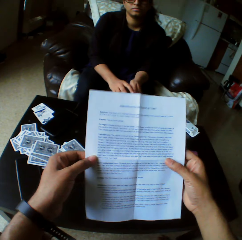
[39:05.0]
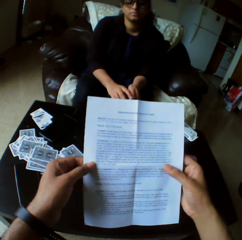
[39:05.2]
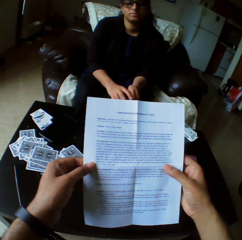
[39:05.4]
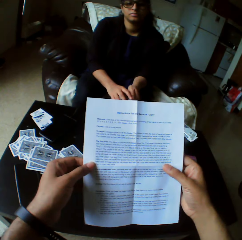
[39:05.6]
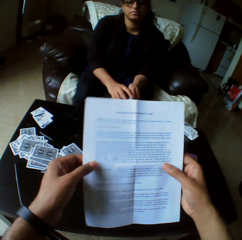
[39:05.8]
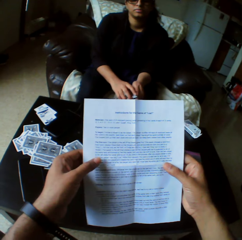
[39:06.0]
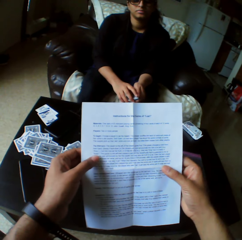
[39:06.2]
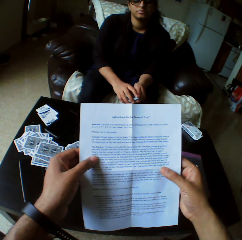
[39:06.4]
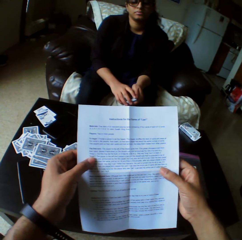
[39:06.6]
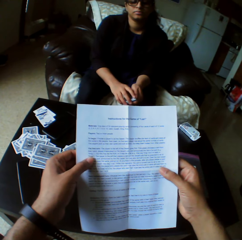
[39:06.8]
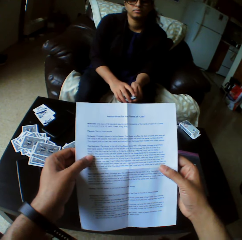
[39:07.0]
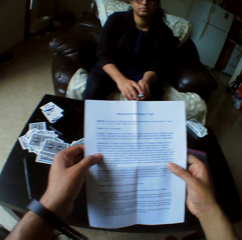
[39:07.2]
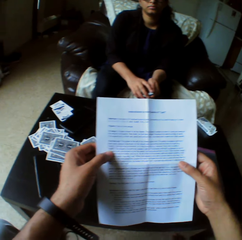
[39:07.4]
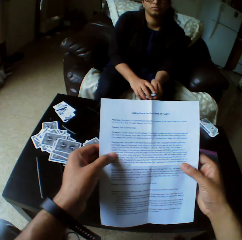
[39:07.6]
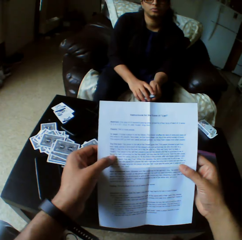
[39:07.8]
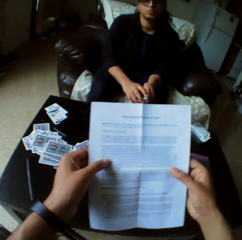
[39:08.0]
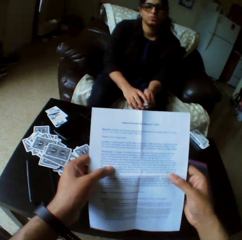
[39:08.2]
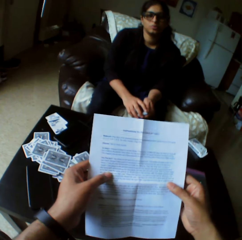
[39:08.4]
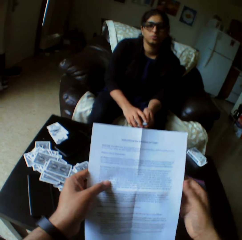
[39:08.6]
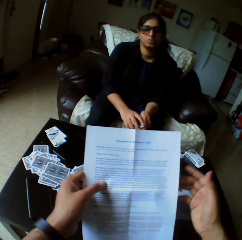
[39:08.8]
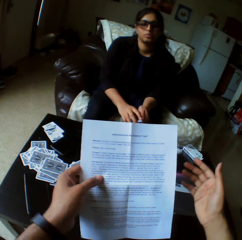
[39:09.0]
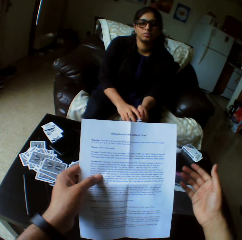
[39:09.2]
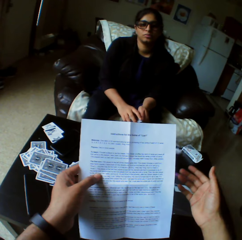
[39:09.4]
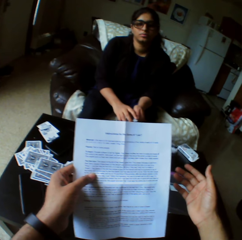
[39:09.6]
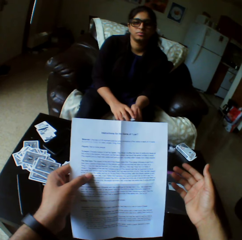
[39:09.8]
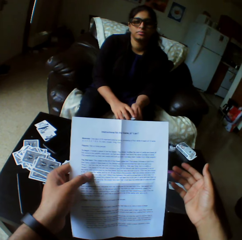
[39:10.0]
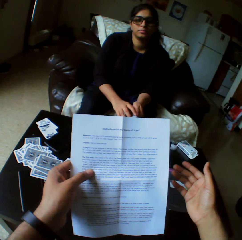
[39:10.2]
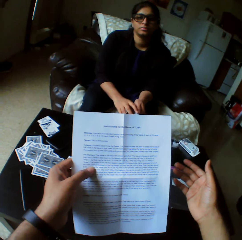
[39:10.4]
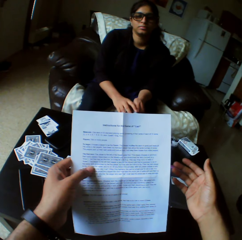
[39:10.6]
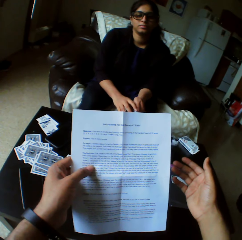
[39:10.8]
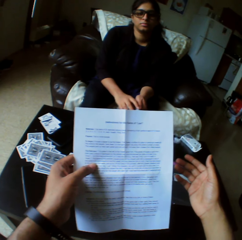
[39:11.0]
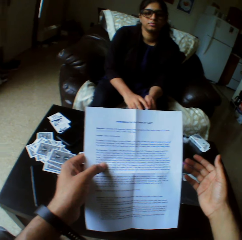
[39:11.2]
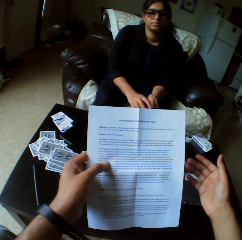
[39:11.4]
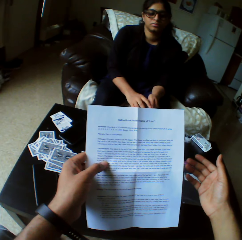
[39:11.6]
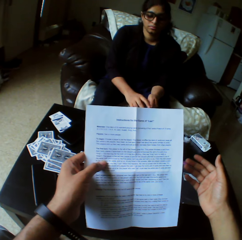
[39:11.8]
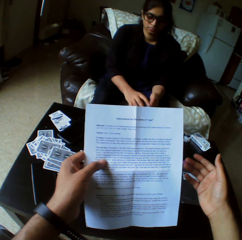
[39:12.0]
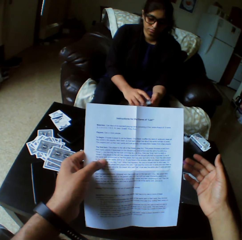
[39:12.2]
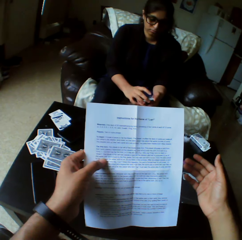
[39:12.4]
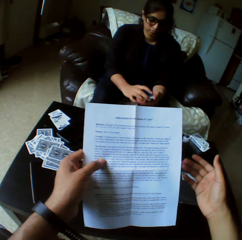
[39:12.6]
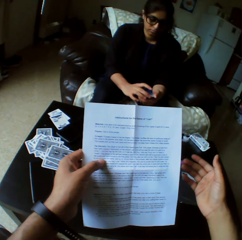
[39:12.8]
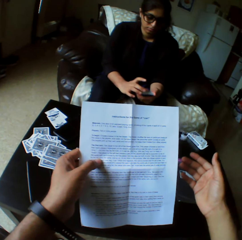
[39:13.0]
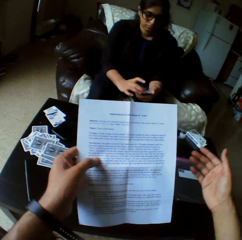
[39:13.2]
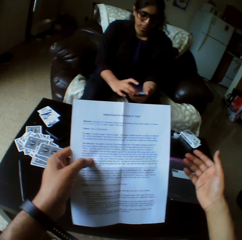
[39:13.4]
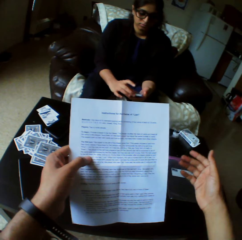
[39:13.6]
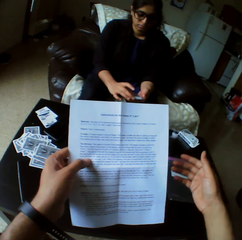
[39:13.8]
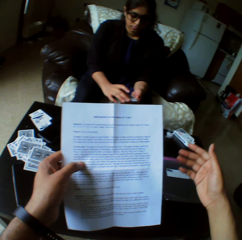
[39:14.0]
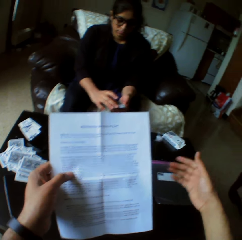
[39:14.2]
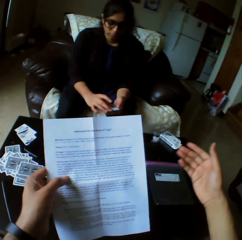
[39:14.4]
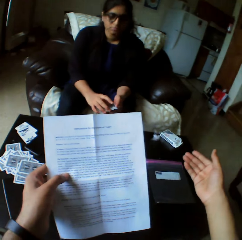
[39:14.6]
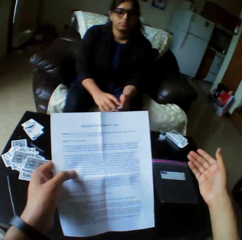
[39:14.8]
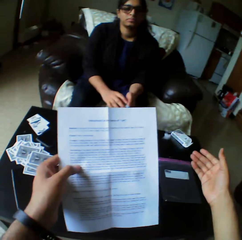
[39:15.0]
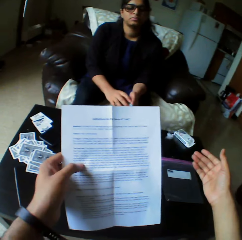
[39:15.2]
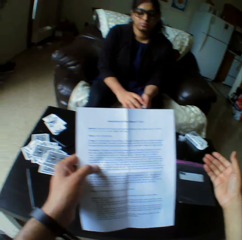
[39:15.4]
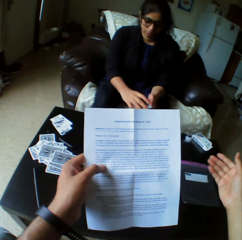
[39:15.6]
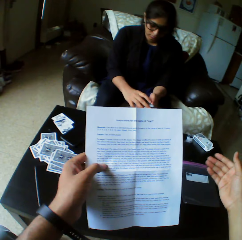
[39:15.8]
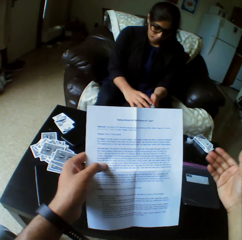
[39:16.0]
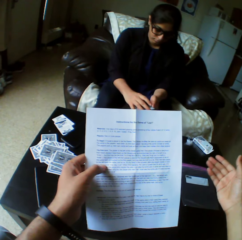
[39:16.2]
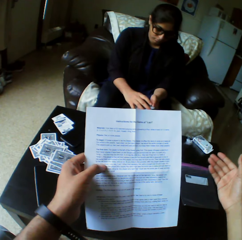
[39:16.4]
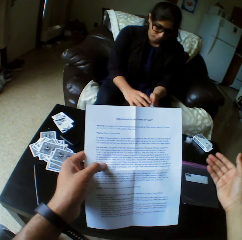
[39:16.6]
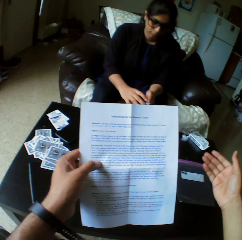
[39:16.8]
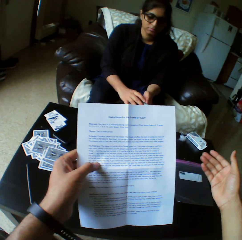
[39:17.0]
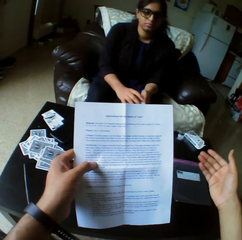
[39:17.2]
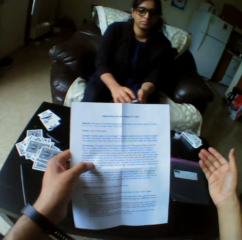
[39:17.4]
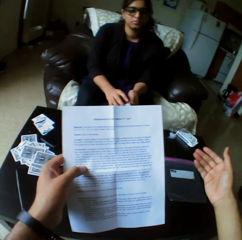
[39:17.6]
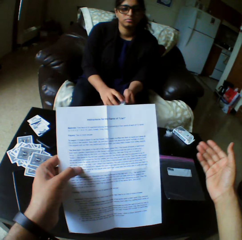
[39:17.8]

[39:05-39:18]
The camera wearer illustrates with his hand.

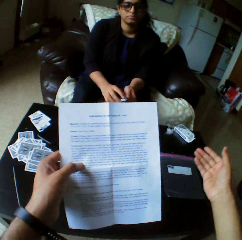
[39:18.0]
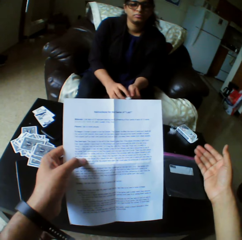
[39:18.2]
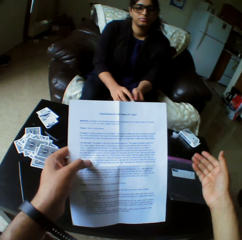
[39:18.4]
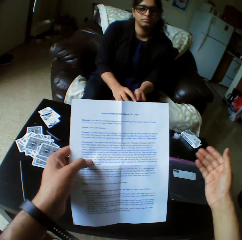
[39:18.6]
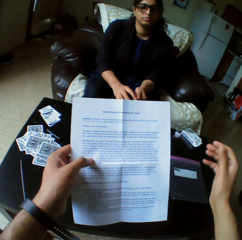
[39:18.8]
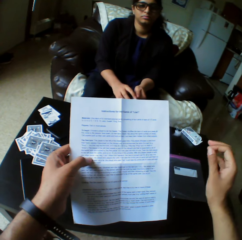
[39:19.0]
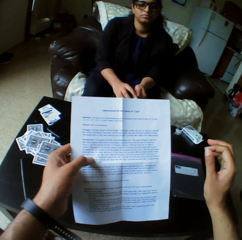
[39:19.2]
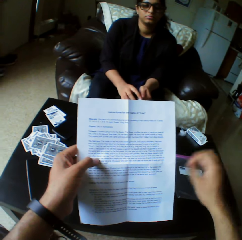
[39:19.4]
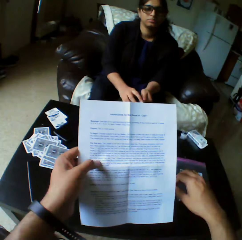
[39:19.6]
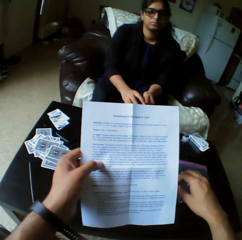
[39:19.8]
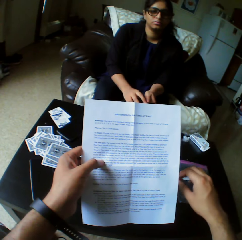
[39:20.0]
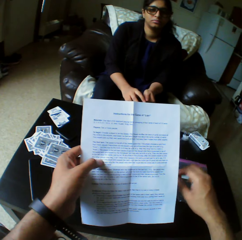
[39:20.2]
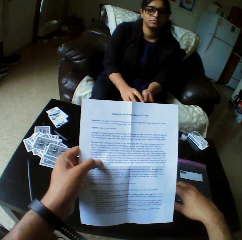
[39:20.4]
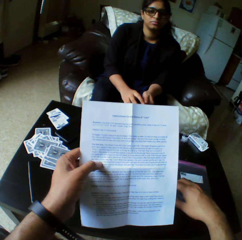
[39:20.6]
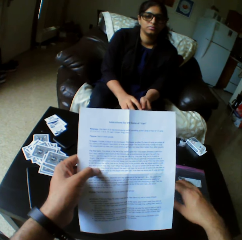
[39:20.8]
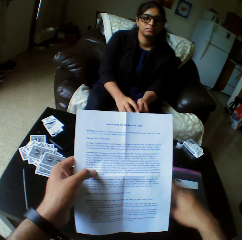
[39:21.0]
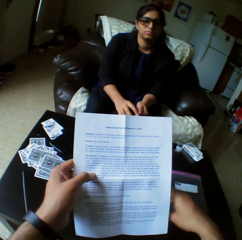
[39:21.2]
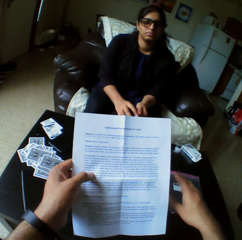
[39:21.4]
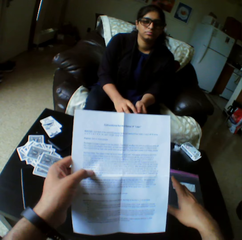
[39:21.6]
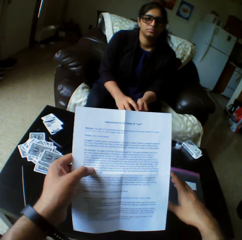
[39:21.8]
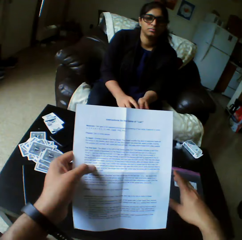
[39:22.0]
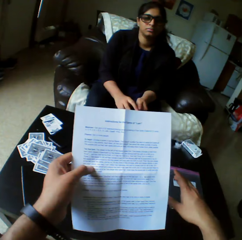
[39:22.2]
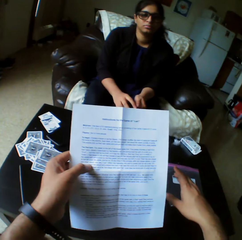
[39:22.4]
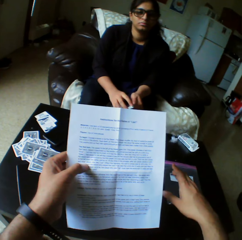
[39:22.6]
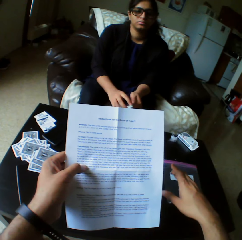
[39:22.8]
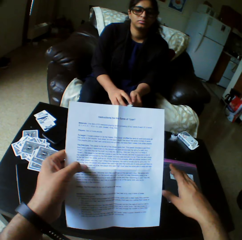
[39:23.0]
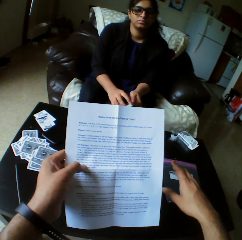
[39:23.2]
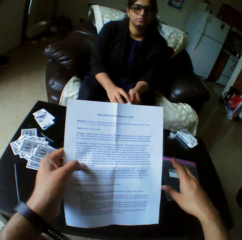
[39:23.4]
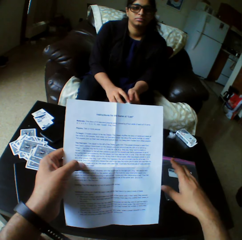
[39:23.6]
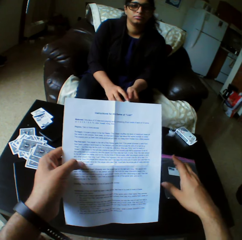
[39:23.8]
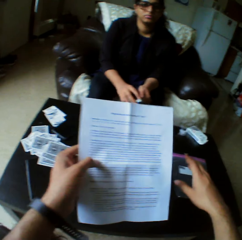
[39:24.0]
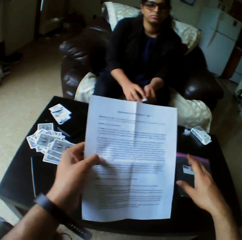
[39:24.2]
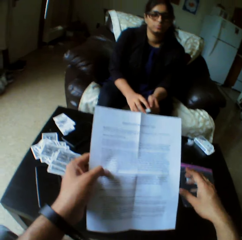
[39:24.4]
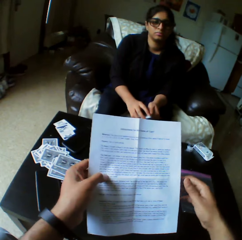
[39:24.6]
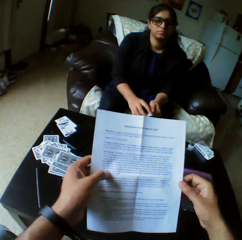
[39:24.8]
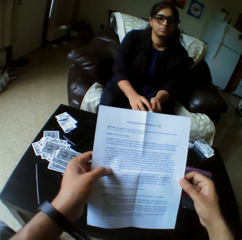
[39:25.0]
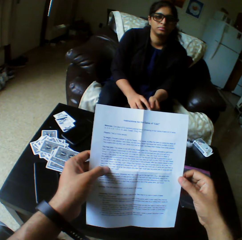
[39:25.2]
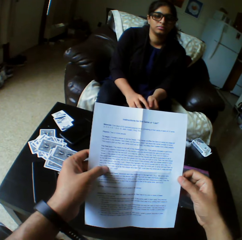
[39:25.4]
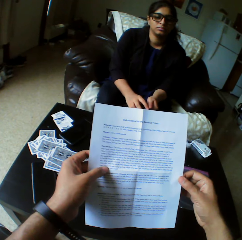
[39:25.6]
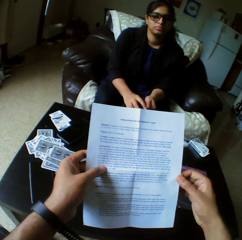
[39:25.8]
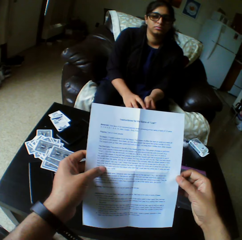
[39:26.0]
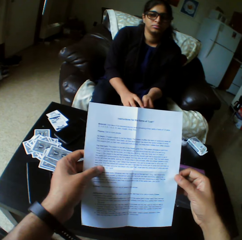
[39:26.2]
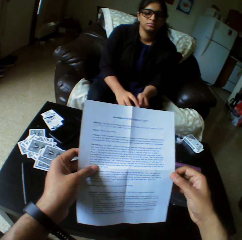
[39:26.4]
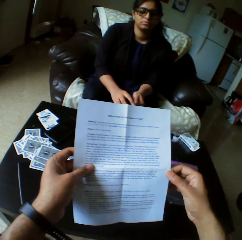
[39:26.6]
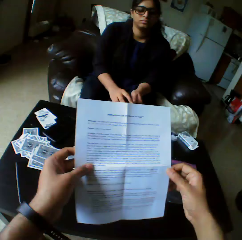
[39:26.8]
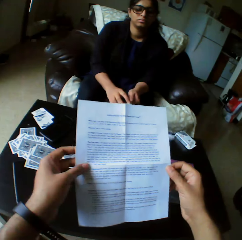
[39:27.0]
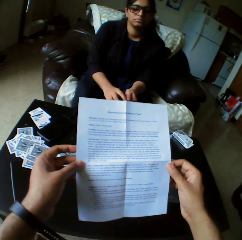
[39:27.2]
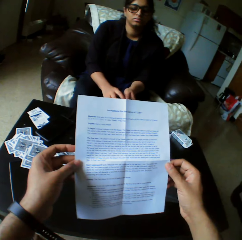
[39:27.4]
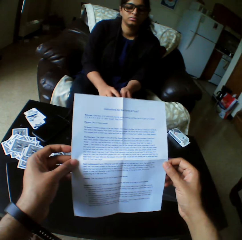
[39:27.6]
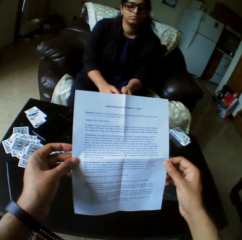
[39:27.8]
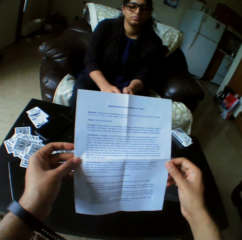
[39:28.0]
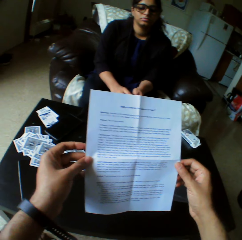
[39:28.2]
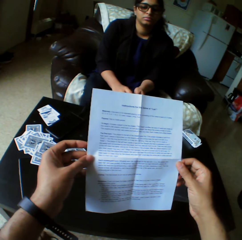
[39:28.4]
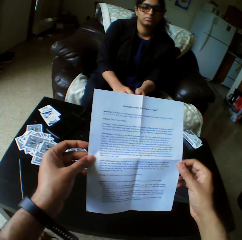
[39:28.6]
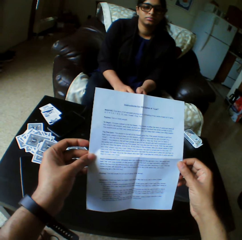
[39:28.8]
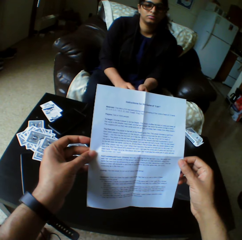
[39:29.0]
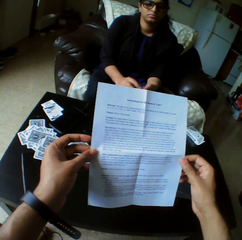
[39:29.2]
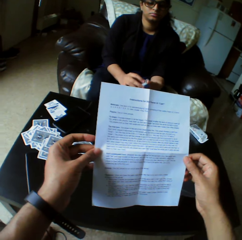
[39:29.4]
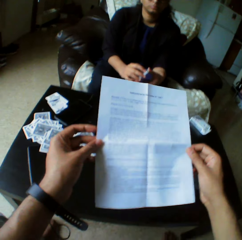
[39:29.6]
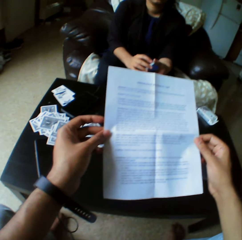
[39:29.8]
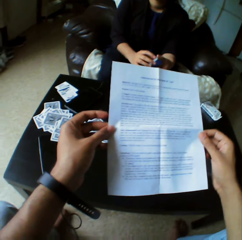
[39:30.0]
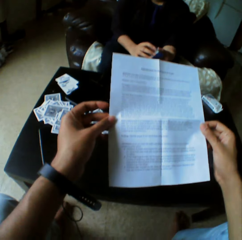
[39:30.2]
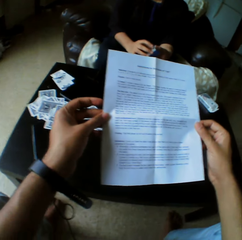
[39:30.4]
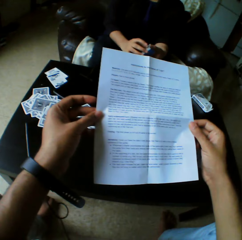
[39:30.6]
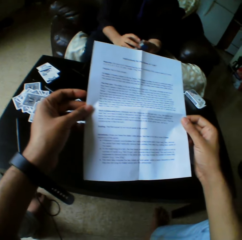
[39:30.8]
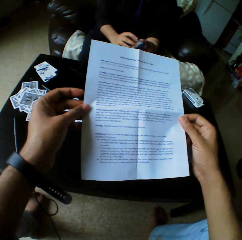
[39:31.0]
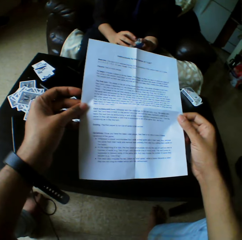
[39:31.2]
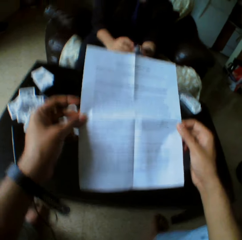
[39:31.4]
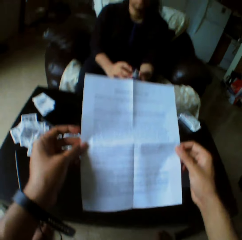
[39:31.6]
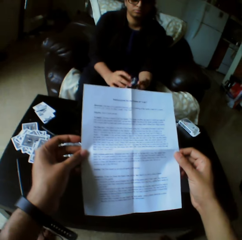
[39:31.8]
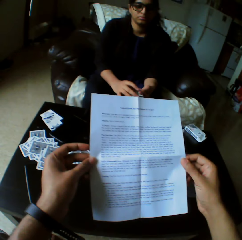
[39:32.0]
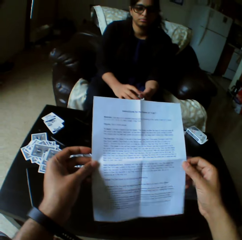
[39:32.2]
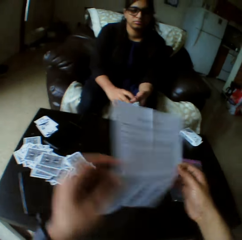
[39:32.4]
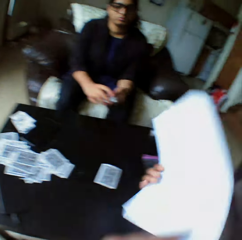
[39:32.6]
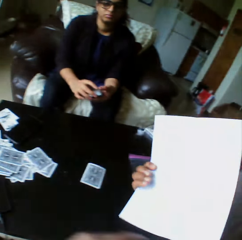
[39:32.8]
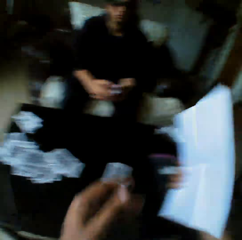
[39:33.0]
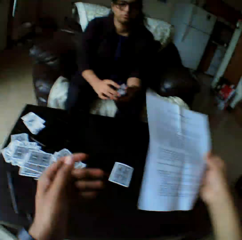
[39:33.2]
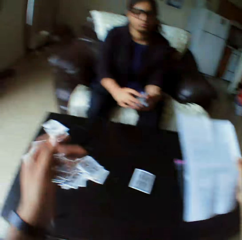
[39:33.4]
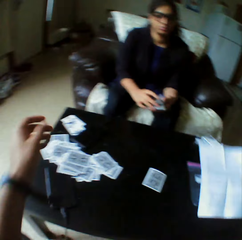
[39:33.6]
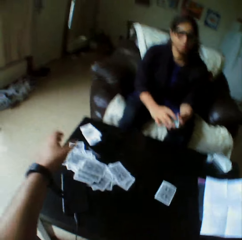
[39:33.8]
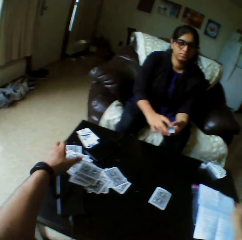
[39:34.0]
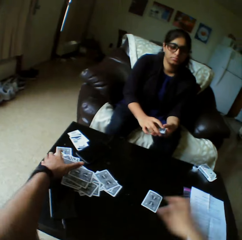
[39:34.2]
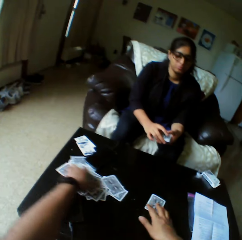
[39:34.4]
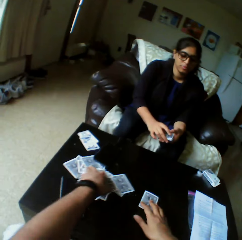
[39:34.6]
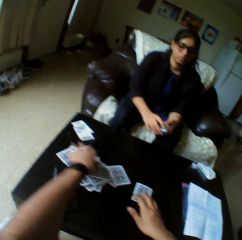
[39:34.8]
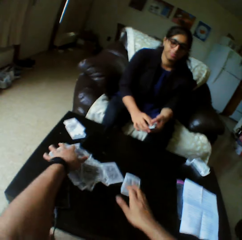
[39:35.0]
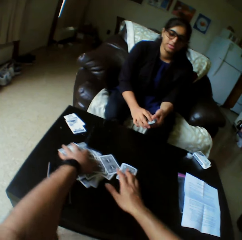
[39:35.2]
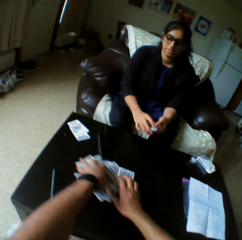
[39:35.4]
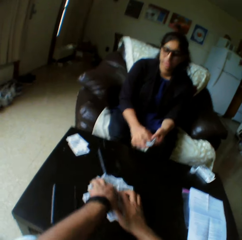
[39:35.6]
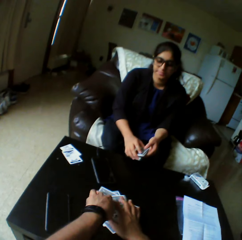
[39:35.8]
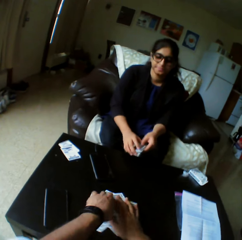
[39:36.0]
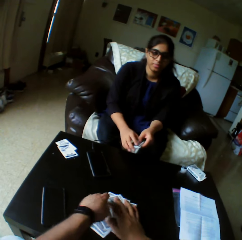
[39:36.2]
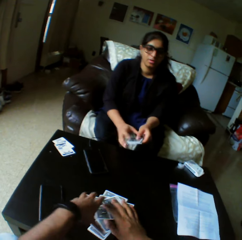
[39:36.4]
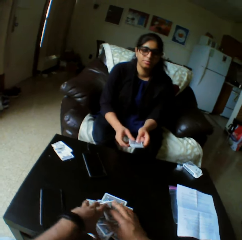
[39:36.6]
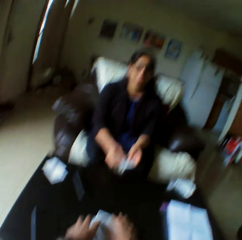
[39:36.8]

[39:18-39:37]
A lady looks at the camera wearer. The camera wearer moves his hand up and down. He holds the piece of paper. He looks at the piece of paper. He flips the paper with his left hand. He drops the paper on the table with his right hand. He packs the cards together with both hands.
